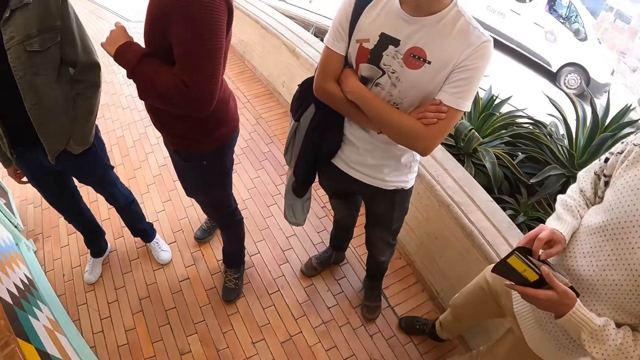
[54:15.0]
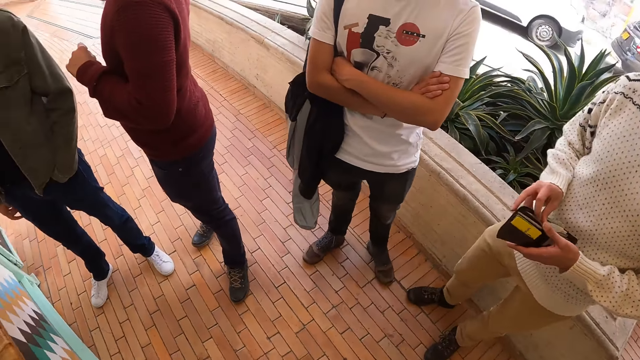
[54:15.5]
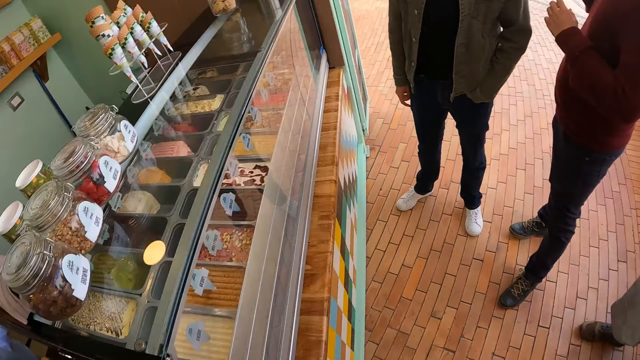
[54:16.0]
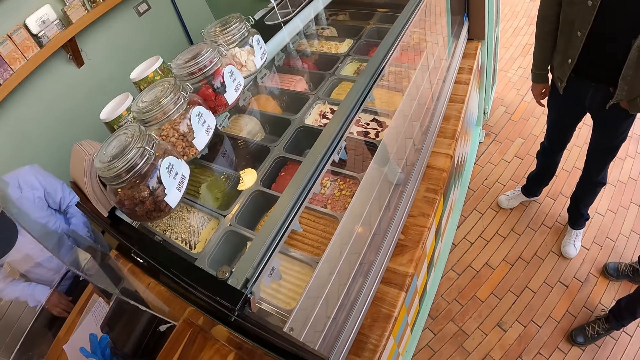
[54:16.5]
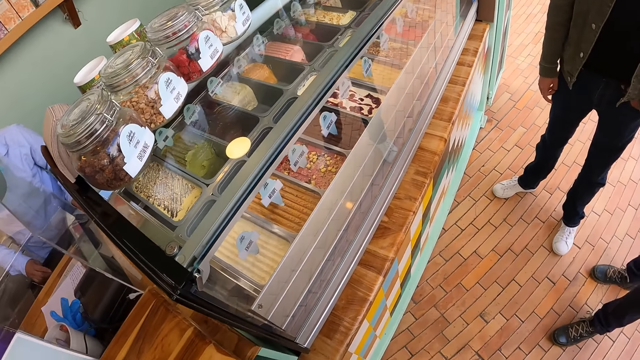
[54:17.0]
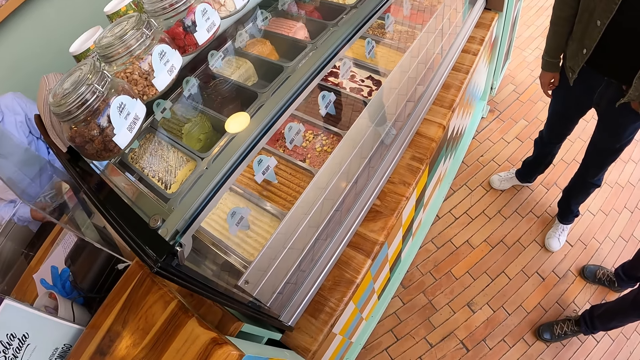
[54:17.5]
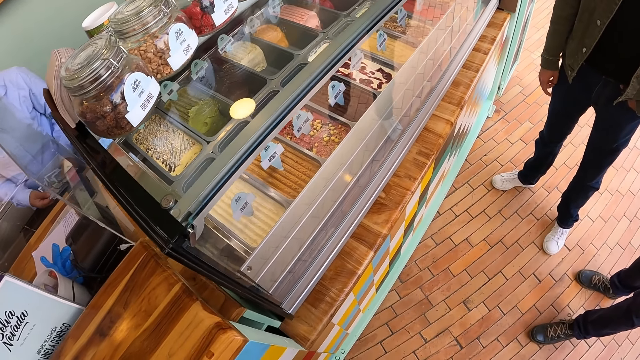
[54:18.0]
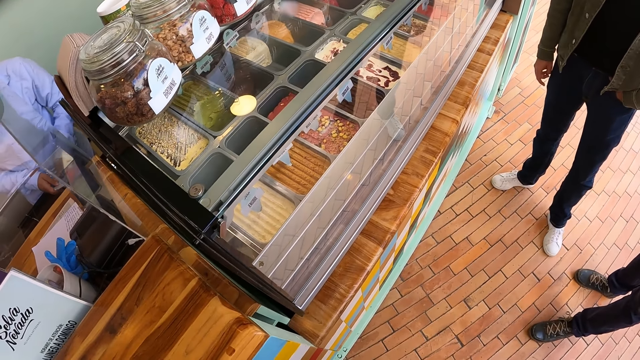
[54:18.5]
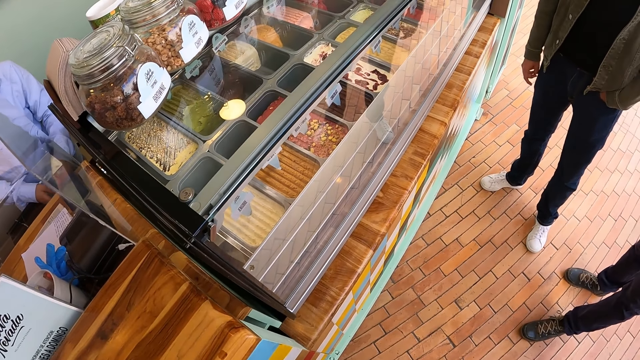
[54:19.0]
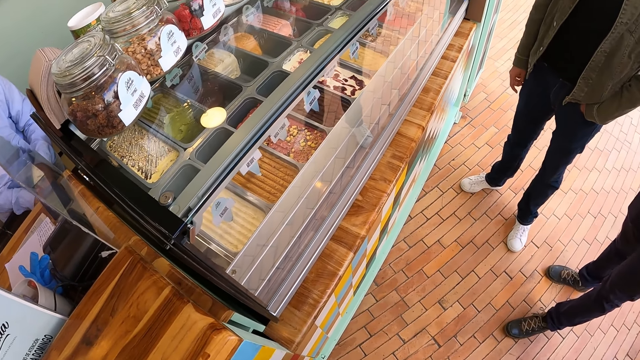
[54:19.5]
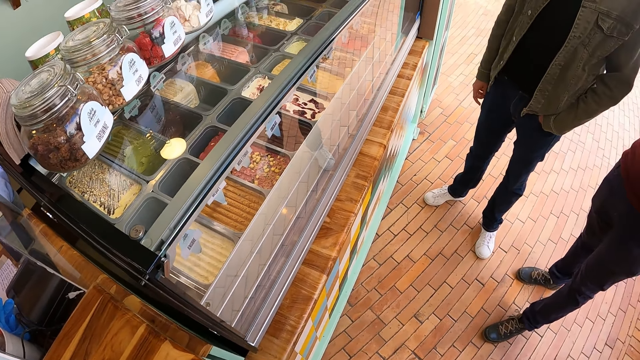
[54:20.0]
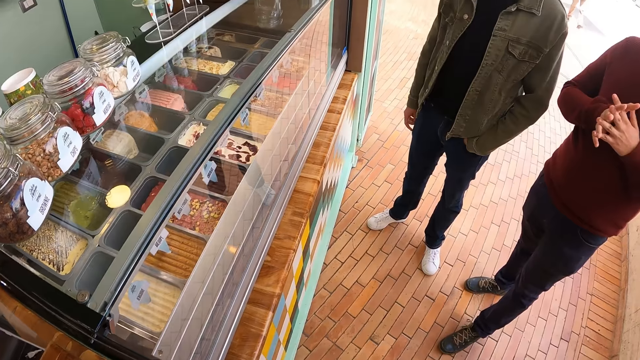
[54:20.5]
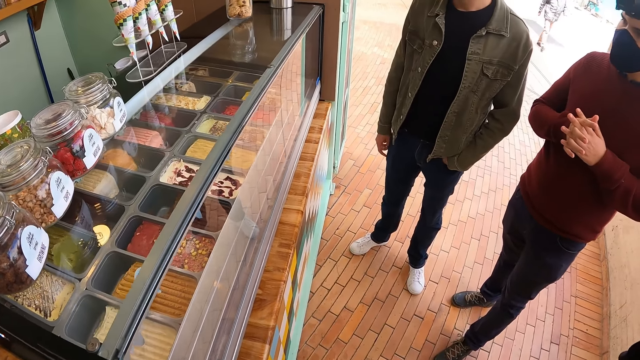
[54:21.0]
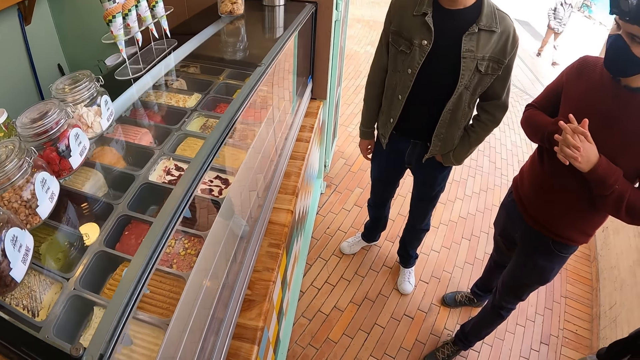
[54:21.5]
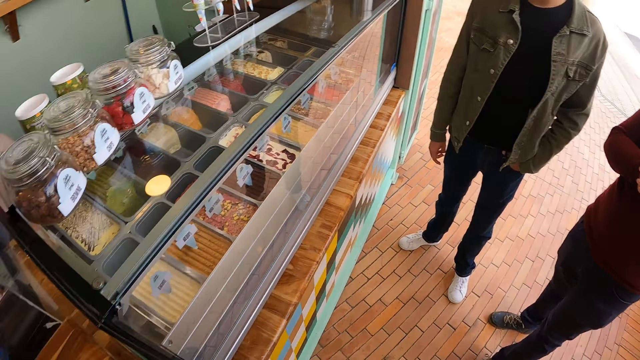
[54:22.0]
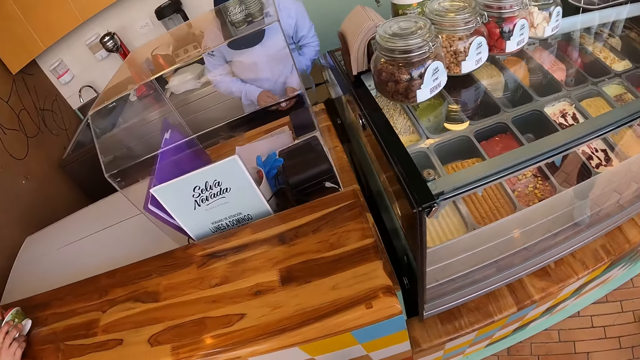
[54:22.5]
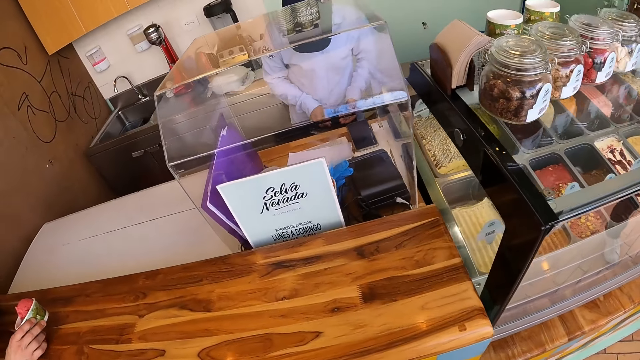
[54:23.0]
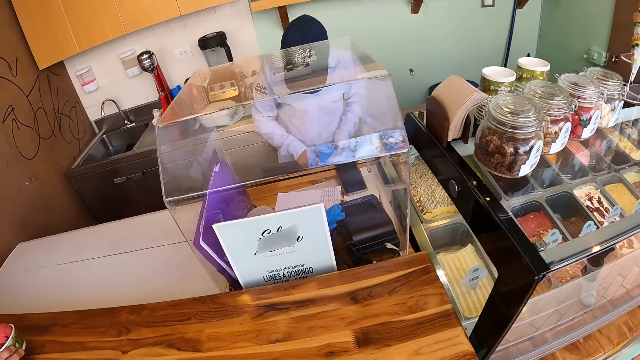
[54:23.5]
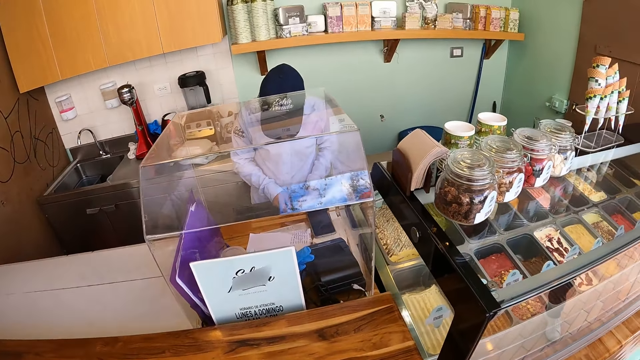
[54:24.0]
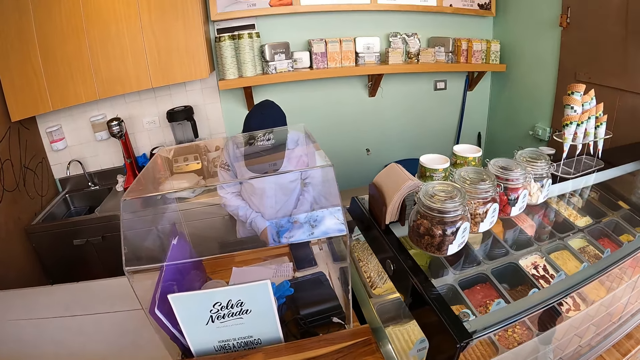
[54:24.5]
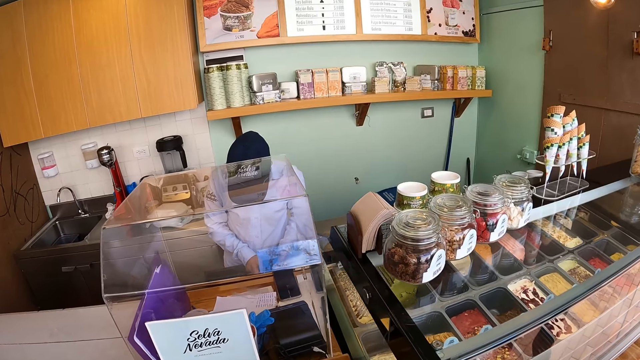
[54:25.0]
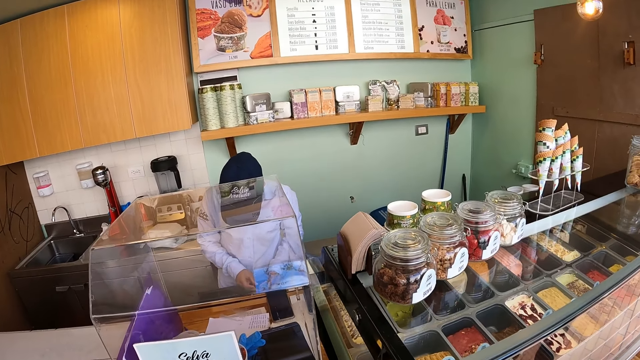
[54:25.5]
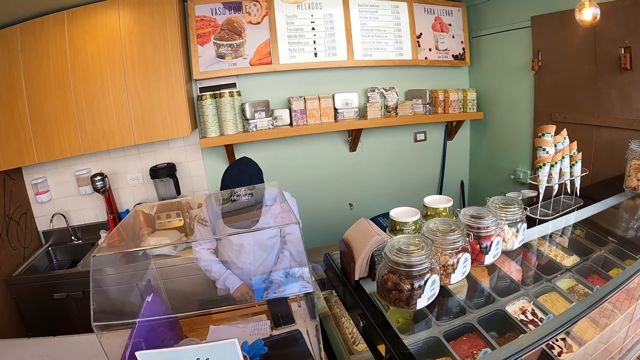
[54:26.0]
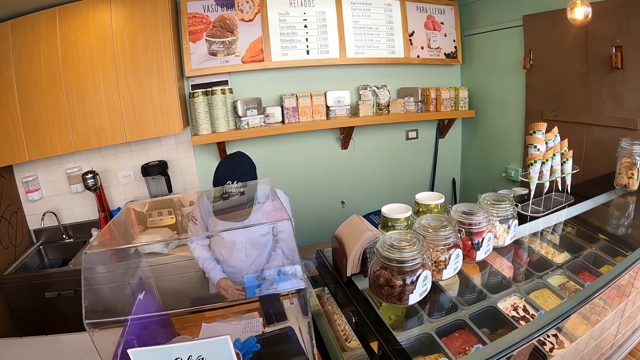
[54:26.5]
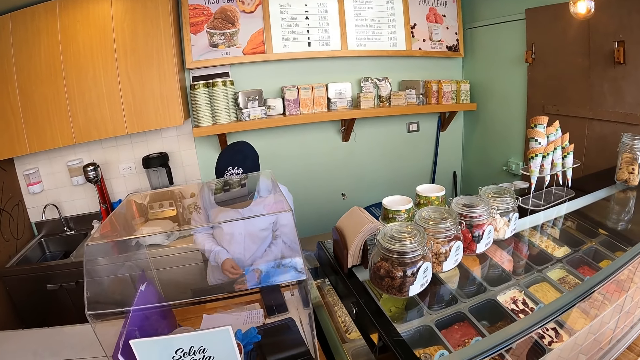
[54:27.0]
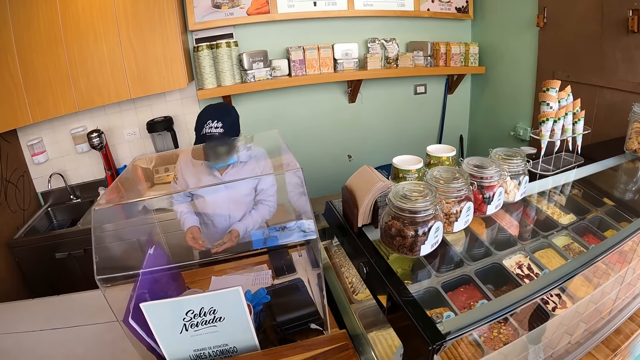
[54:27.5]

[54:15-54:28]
A person counts money. The camera wearer looks around. The person counts money.

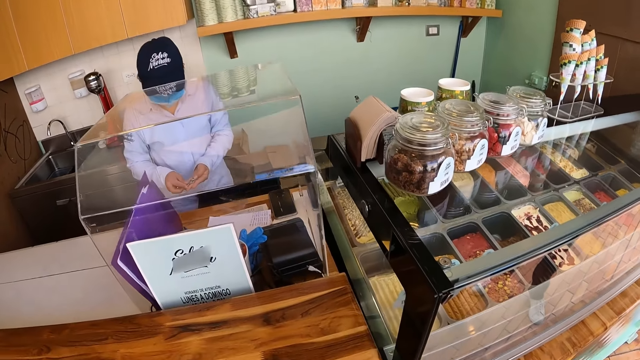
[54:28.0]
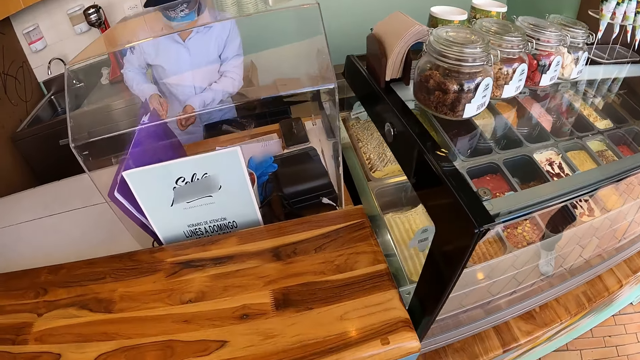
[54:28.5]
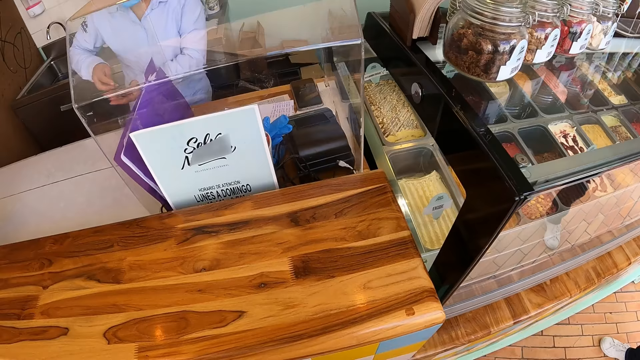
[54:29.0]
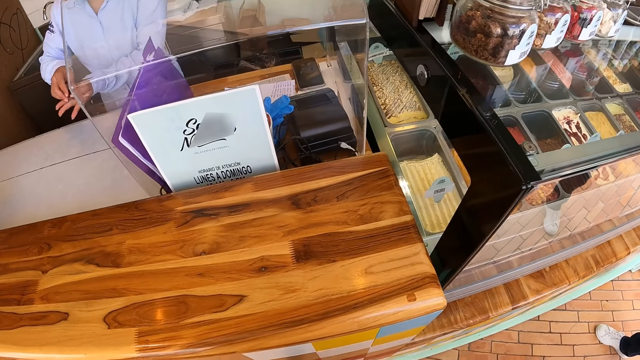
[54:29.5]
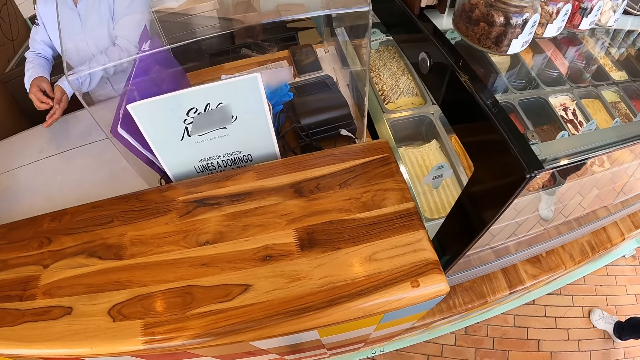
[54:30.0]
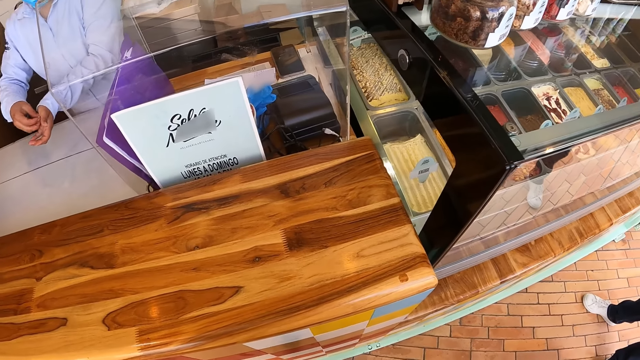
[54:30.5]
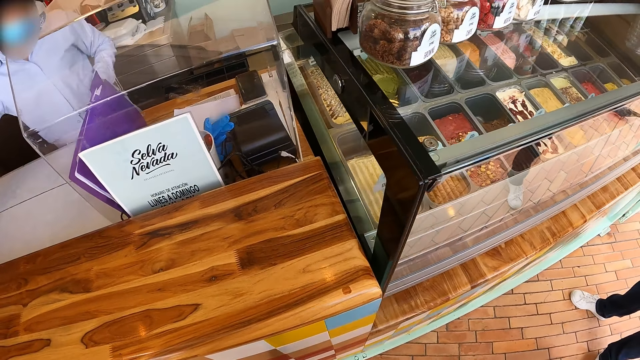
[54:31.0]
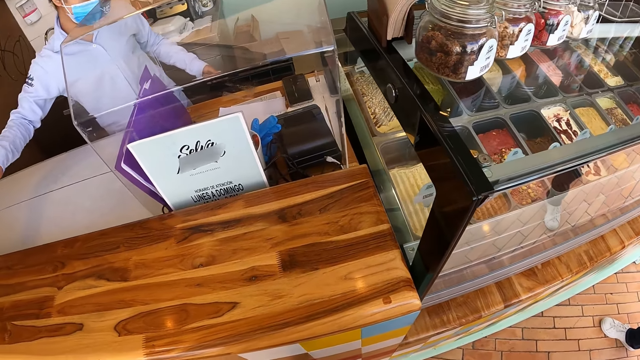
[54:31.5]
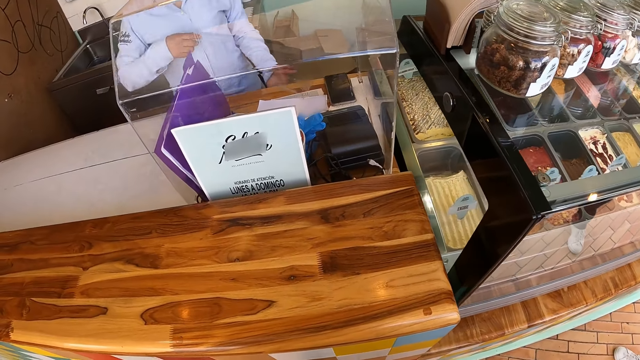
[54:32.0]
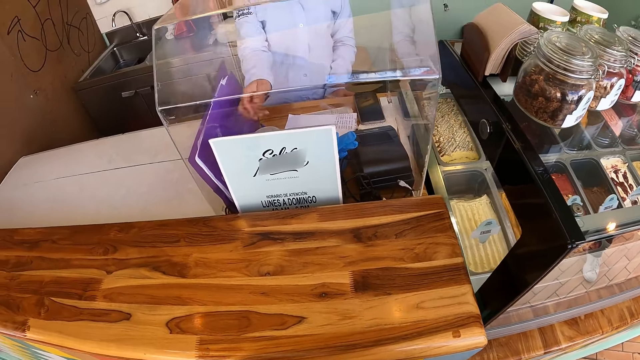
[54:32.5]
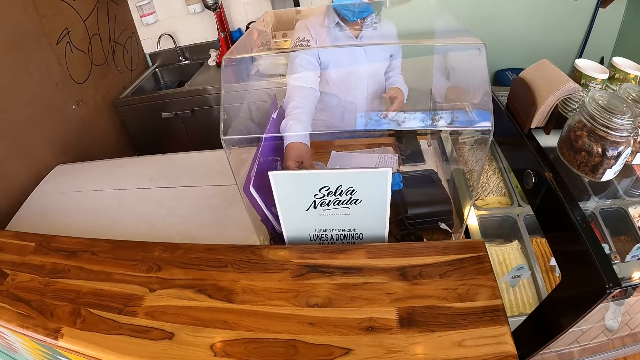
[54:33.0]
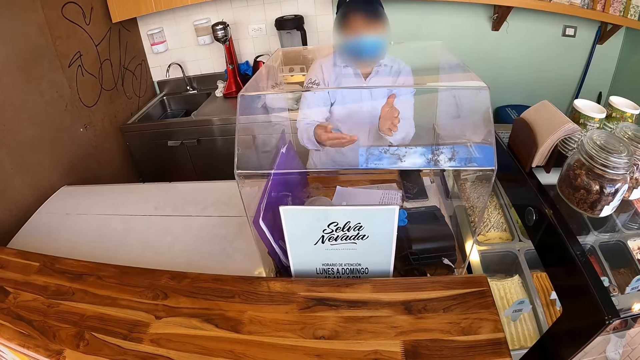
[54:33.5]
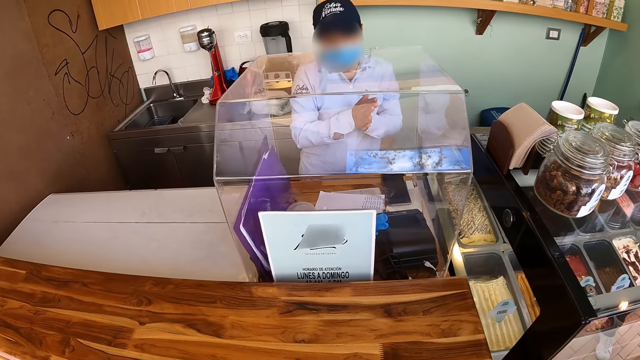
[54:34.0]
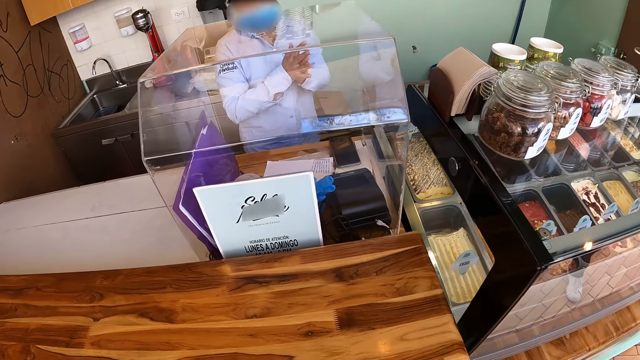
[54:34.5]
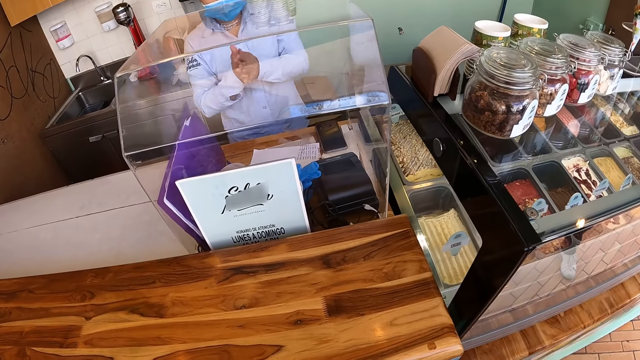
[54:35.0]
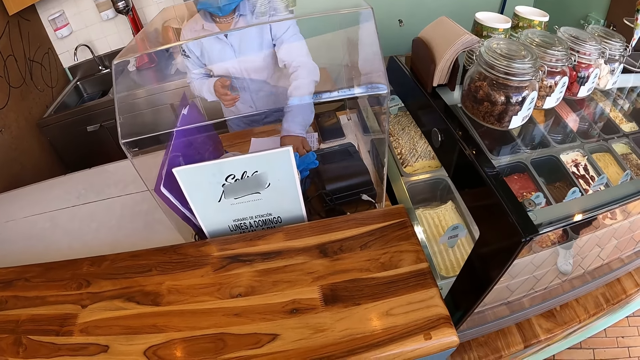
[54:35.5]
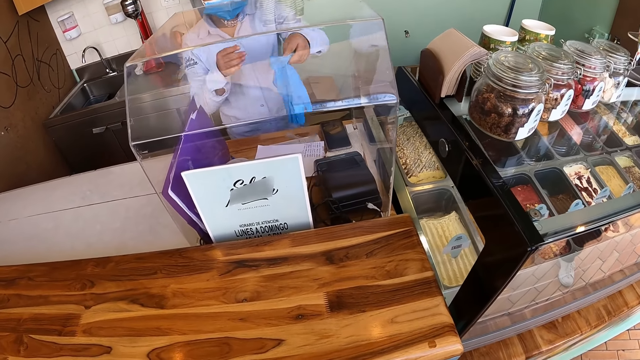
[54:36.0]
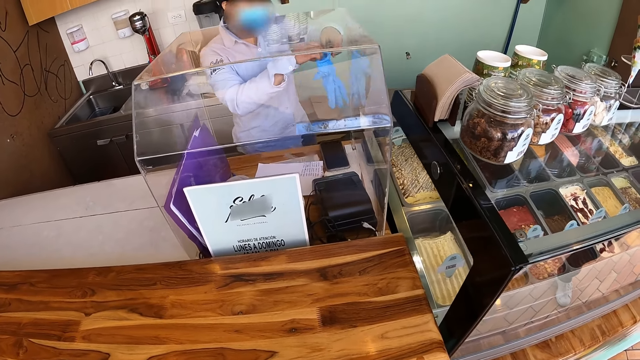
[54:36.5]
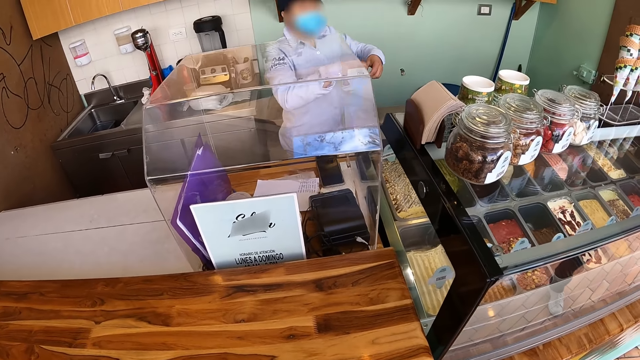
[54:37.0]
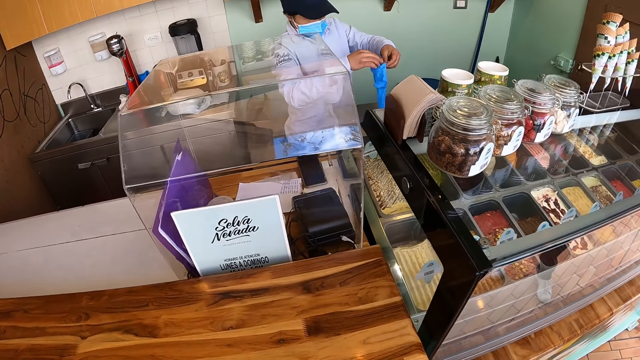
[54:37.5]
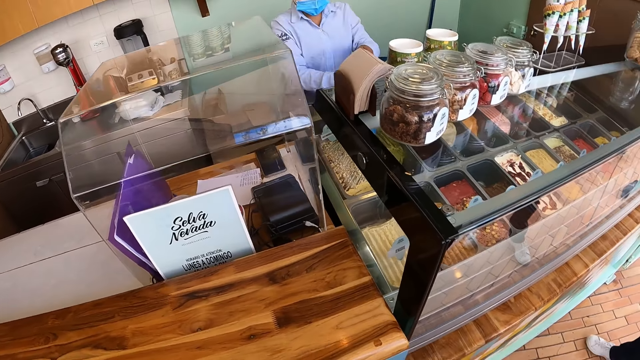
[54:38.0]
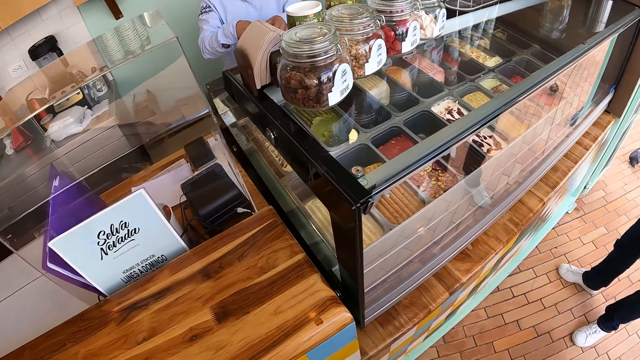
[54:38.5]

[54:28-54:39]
A person gives out change. The person touches the gloves, rubs hands, picks up the gloves and puts on the gloves.
